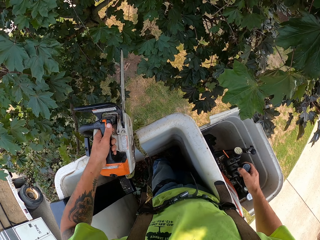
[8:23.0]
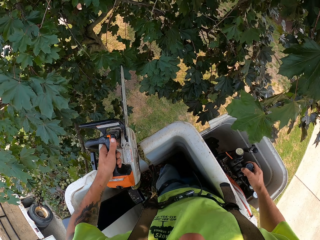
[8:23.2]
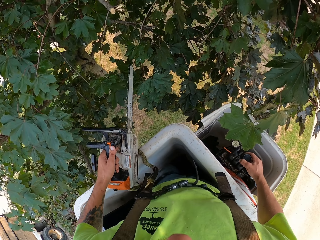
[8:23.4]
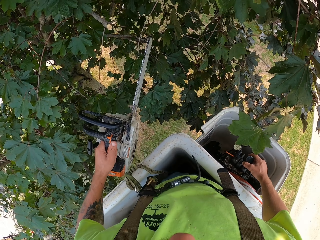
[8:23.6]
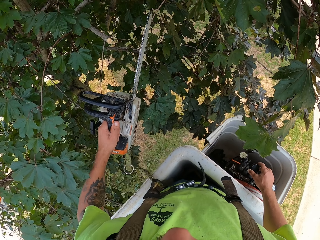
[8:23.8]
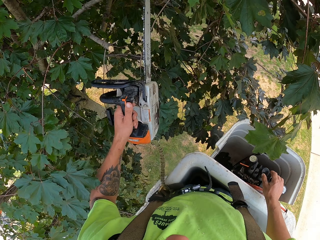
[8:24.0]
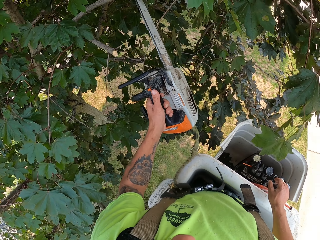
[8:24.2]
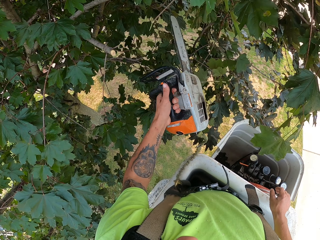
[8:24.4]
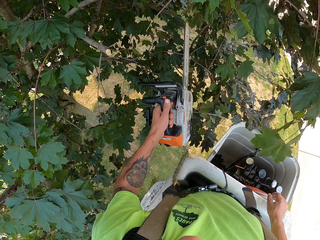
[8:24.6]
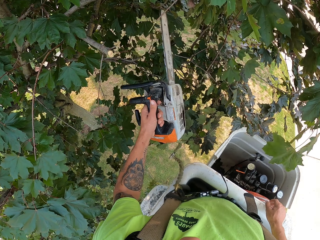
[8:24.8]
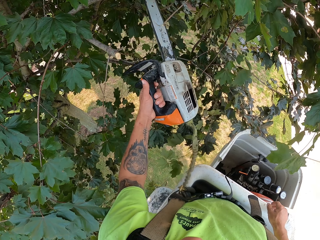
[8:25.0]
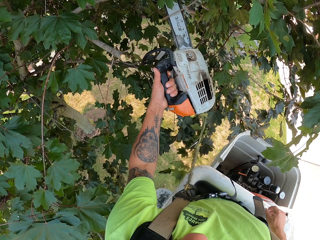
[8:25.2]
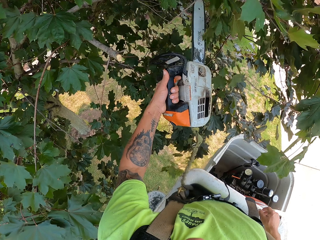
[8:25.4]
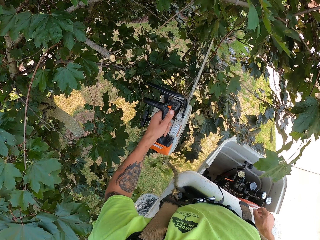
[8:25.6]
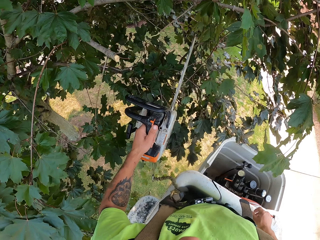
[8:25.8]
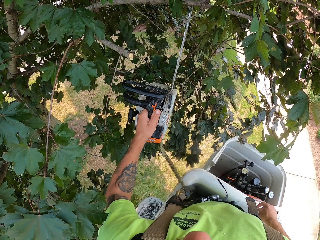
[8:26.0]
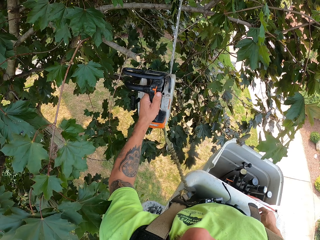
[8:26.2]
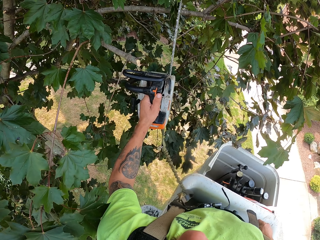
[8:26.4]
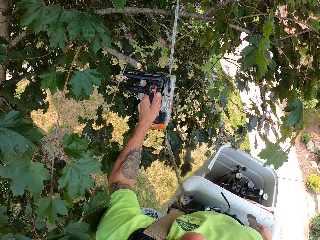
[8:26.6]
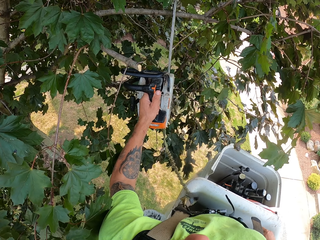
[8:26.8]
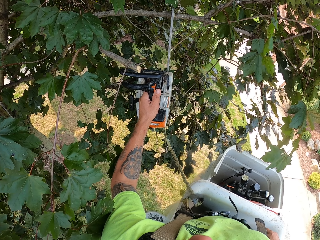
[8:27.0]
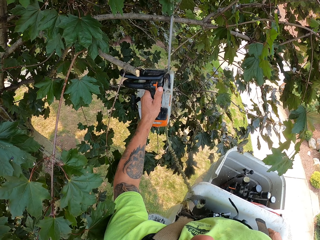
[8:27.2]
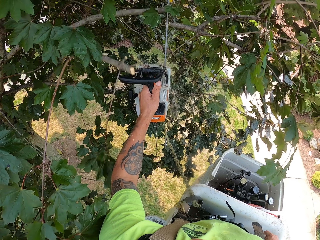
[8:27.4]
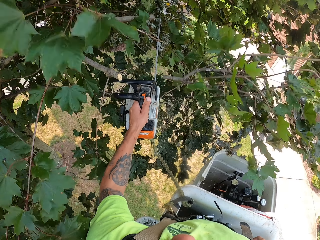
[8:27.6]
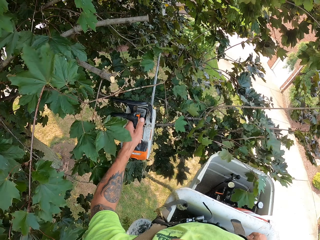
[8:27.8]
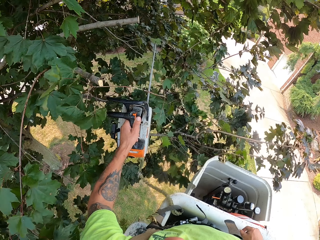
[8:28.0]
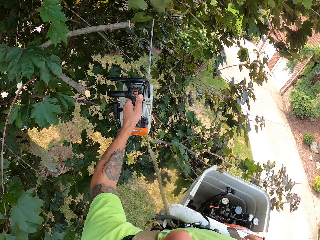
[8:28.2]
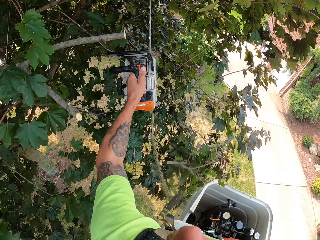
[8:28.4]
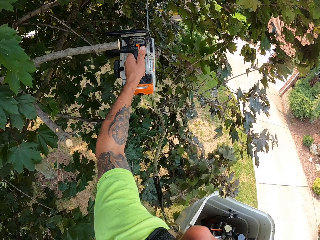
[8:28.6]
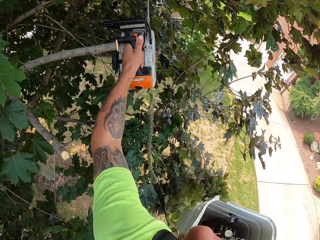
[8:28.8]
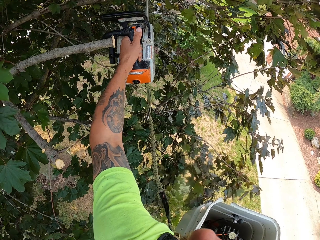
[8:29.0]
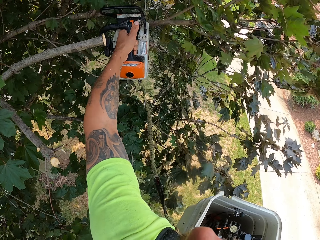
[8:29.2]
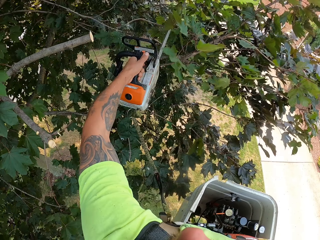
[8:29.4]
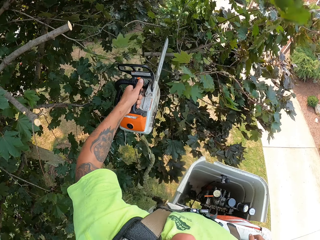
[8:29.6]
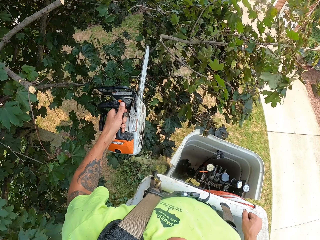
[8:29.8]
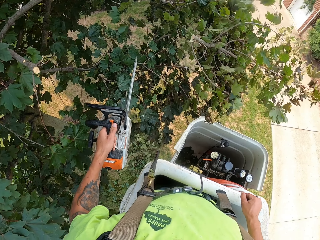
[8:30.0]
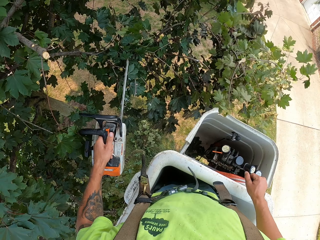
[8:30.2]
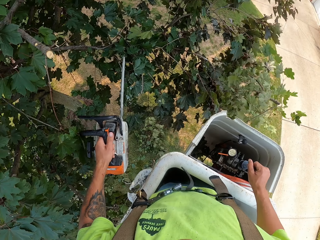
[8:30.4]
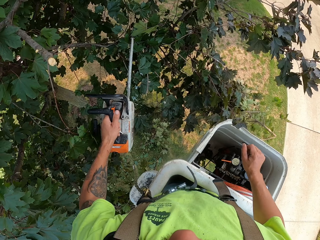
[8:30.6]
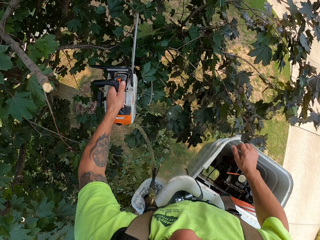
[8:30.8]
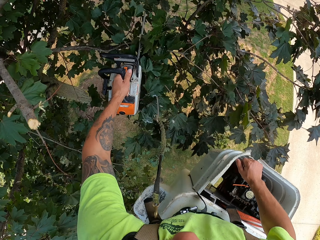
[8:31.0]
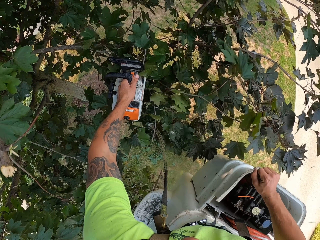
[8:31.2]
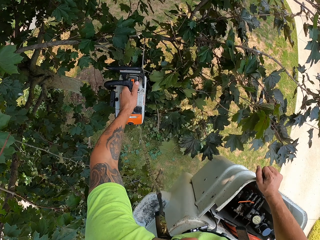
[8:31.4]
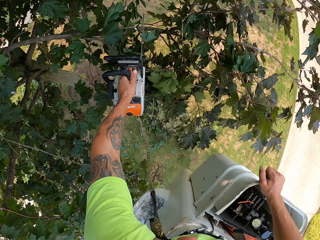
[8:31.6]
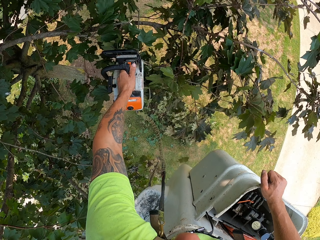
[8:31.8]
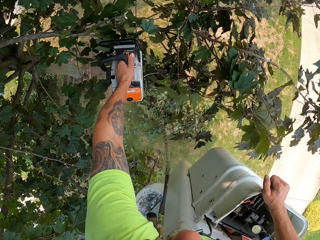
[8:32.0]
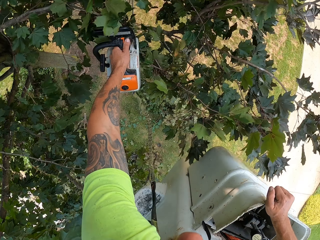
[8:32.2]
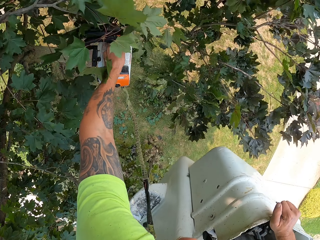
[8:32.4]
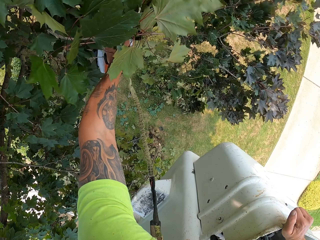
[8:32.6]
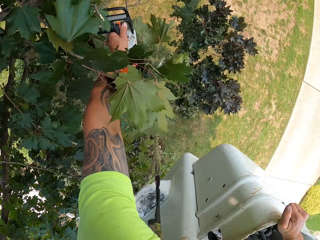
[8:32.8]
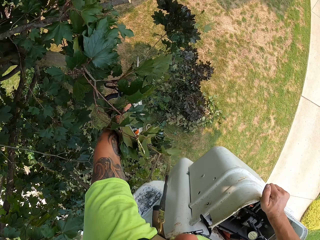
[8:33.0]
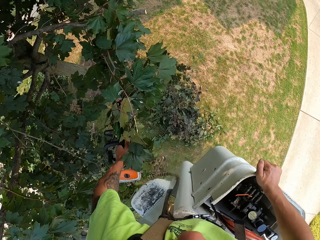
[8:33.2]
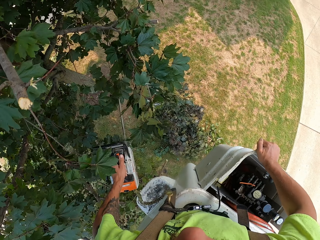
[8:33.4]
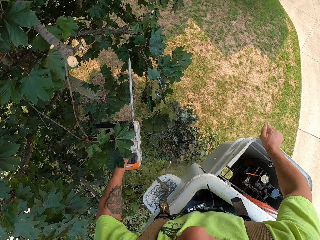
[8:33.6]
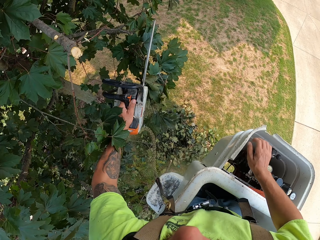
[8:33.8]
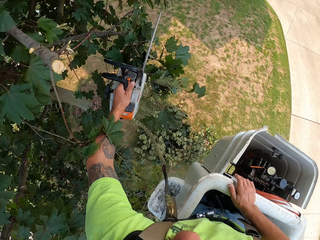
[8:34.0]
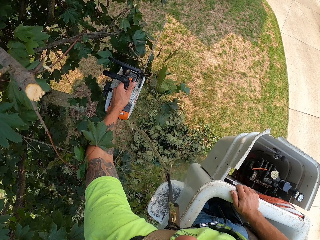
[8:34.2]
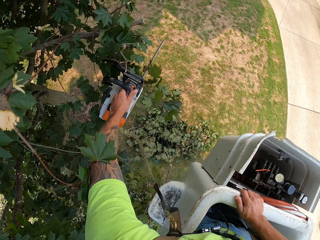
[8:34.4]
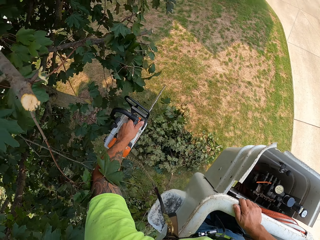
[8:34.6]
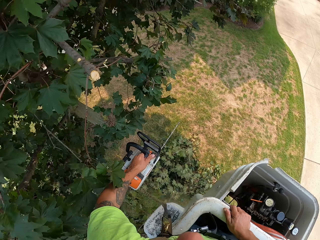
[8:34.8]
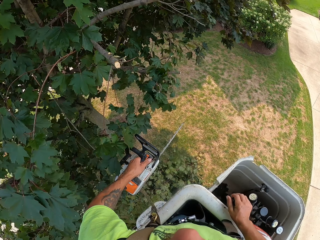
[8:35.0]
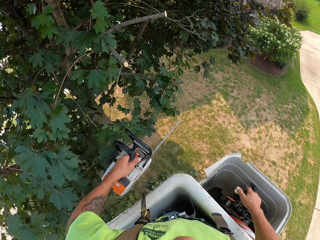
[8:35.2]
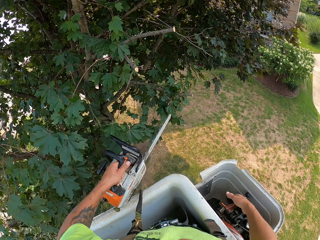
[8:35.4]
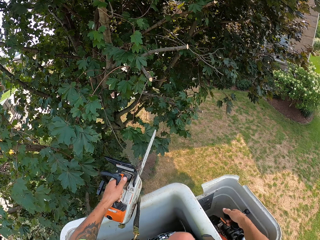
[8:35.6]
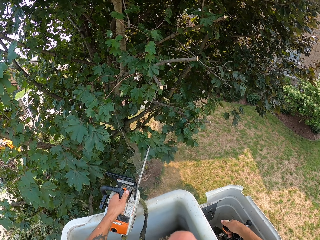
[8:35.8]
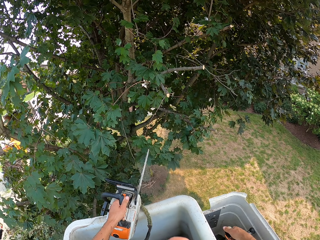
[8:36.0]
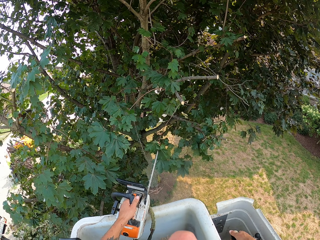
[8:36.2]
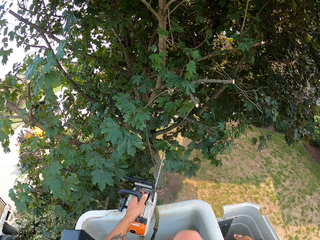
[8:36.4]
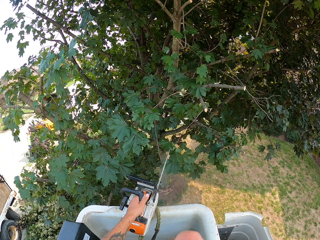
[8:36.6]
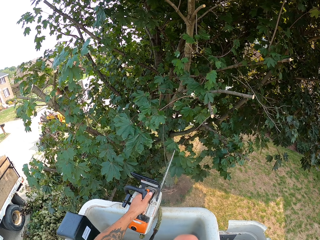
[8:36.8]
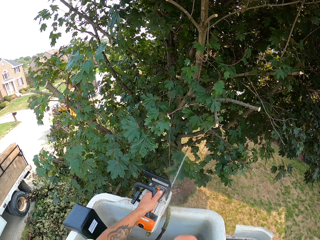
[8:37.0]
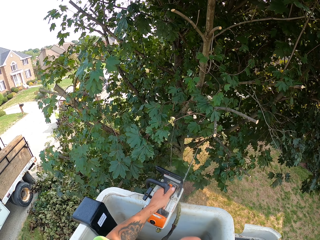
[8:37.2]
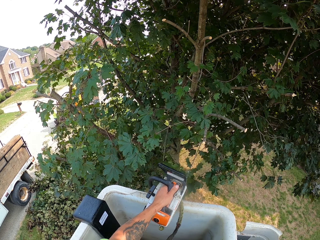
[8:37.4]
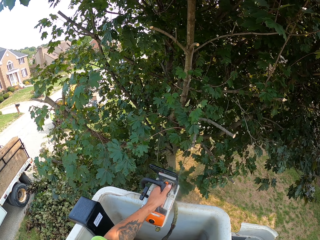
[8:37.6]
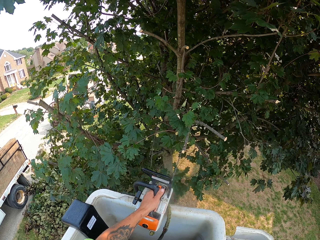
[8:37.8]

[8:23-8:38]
The camera wearer cuts a tree branch on the tree with the chainsaw in his left hand. He does it repeatedly. He moves the cherry picker with the control lever in his right hand.

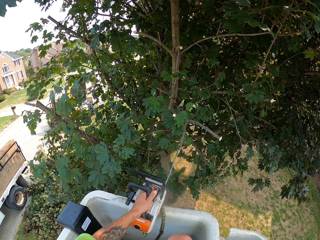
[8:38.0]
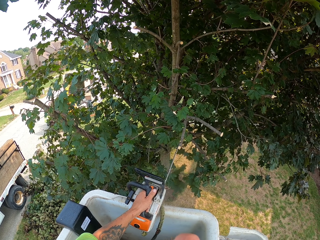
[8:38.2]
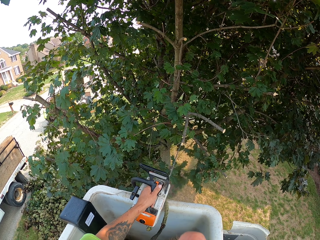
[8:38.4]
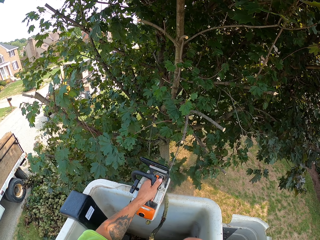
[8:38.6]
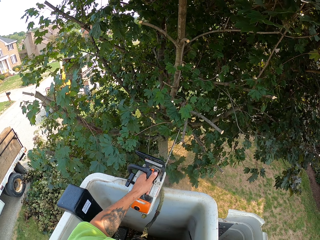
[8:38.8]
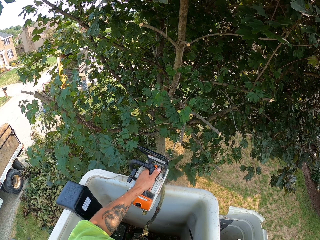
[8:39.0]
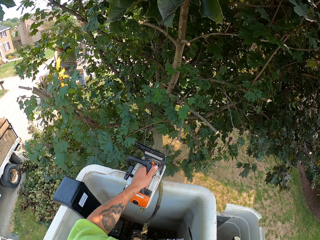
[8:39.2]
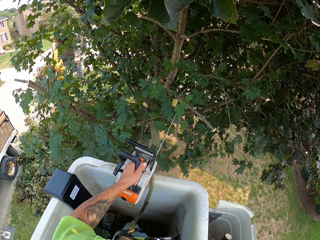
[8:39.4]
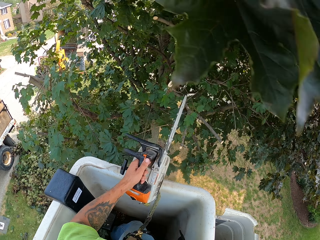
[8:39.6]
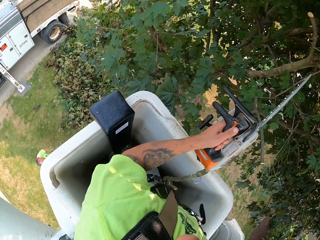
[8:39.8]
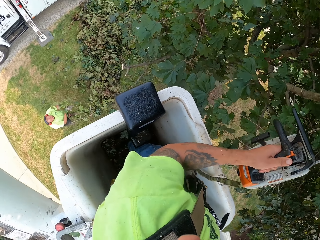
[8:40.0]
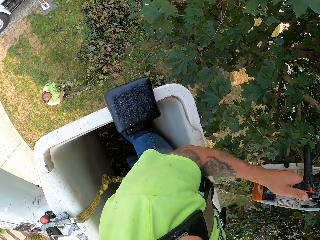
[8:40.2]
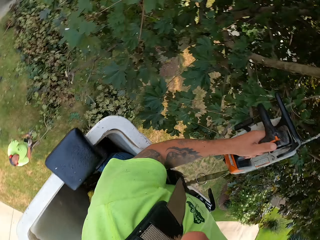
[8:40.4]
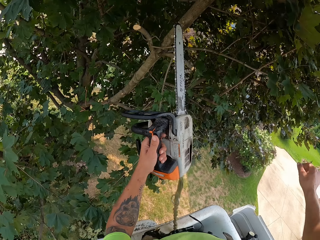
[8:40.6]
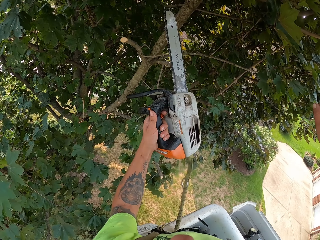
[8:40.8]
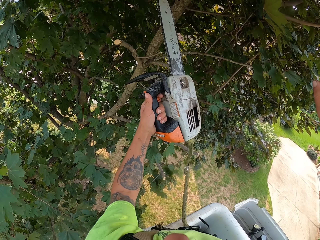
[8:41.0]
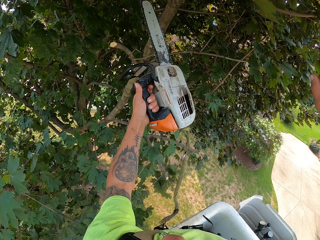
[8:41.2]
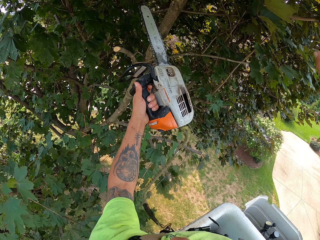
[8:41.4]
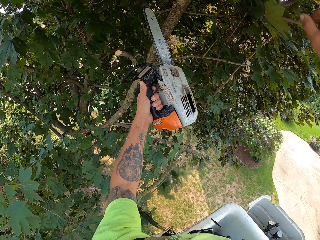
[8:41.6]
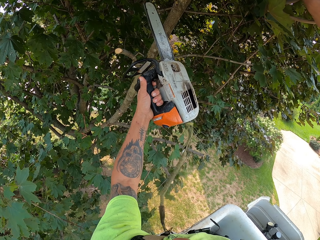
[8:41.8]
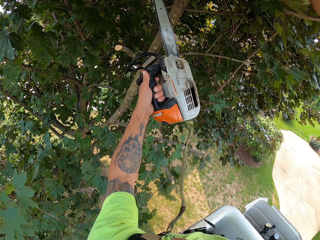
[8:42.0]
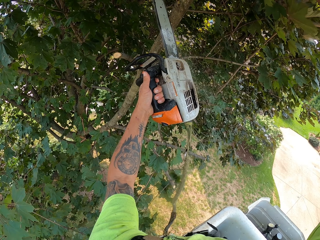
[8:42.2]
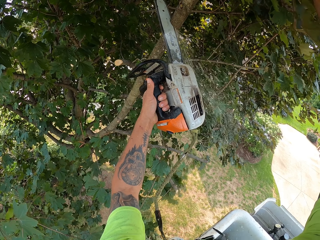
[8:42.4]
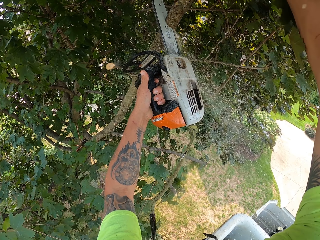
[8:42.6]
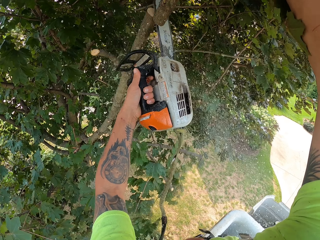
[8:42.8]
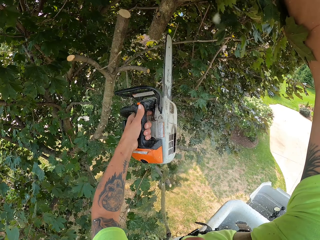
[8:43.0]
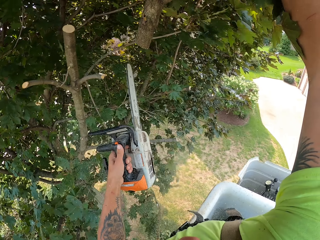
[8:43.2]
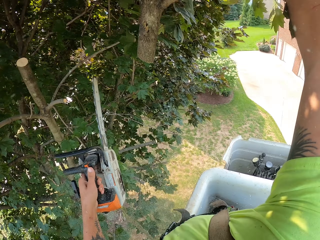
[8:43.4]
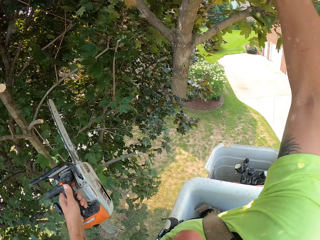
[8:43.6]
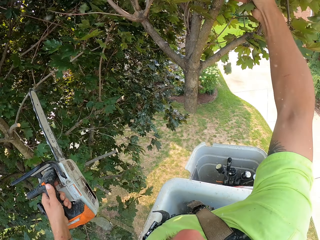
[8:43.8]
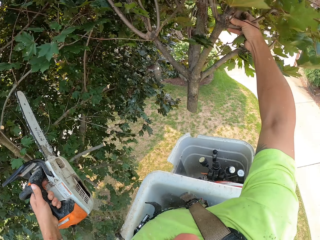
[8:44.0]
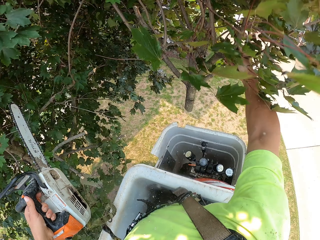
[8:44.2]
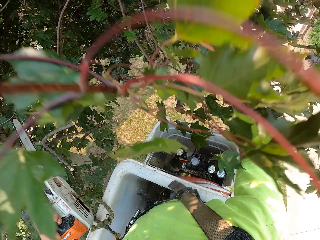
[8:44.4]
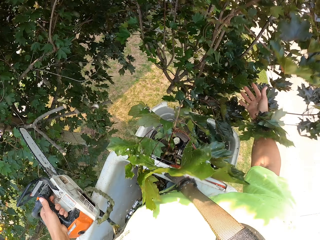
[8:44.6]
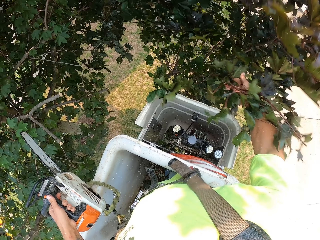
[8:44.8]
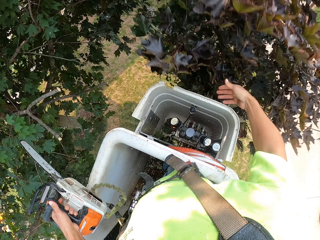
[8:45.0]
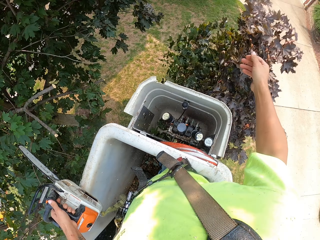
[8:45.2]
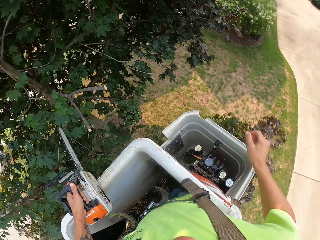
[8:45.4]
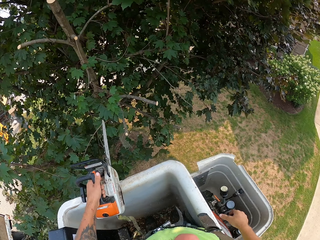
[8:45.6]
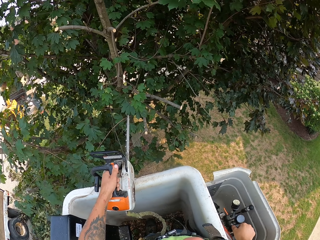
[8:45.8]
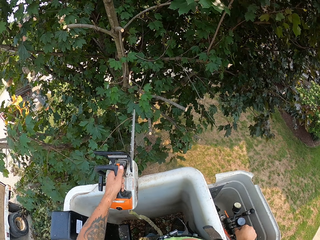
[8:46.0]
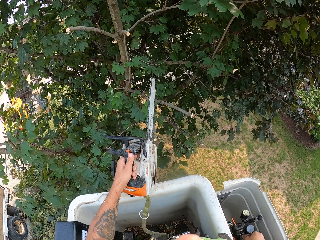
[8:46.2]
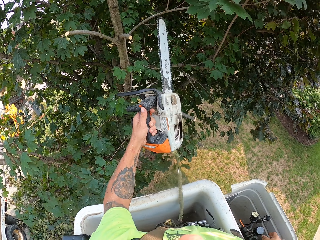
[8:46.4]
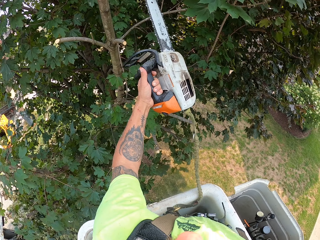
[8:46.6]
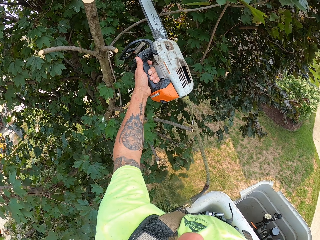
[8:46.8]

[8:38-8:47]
The camera wearer cuts a tree branch on the tree with the chainsaw in his left hand. He holds the tree branch with his right hand. He throws the tree branch on the ground with his right hand.
